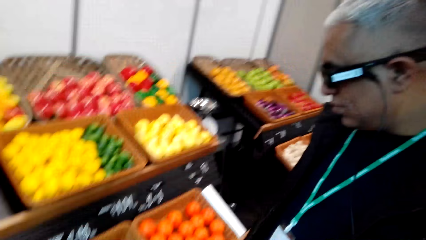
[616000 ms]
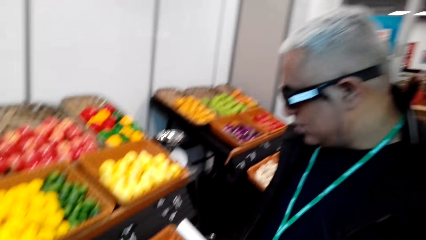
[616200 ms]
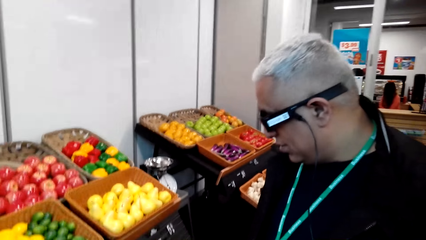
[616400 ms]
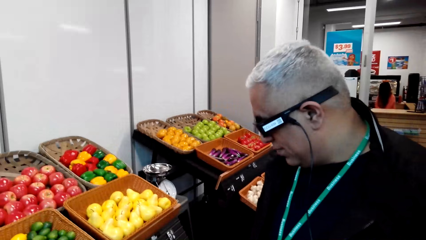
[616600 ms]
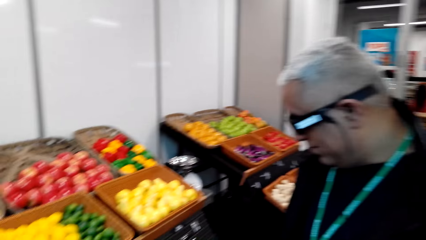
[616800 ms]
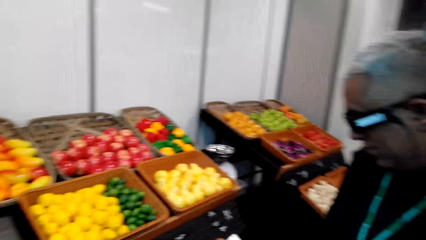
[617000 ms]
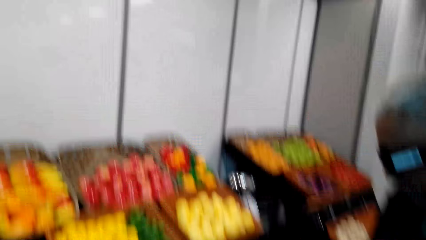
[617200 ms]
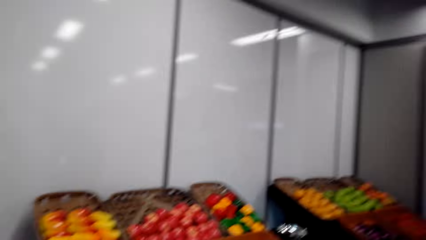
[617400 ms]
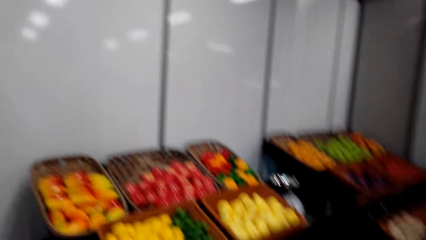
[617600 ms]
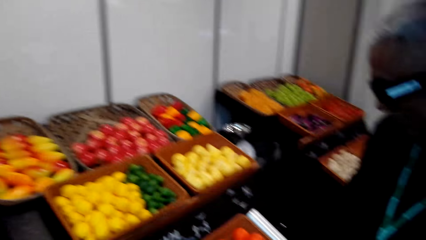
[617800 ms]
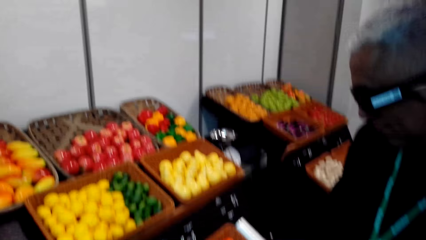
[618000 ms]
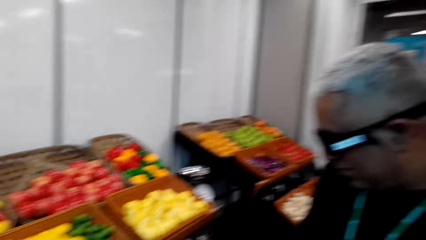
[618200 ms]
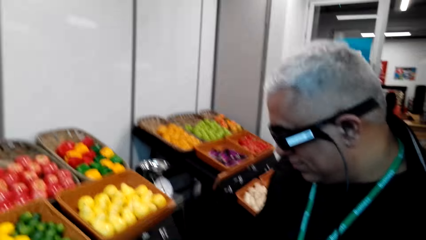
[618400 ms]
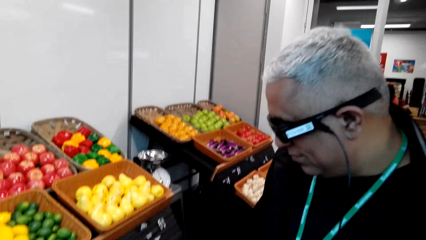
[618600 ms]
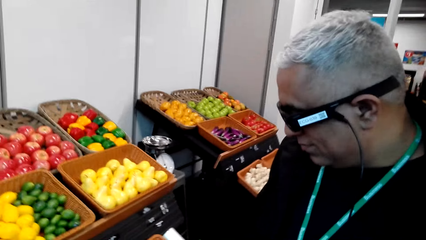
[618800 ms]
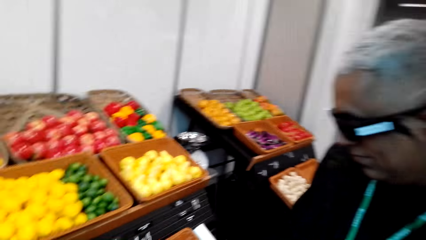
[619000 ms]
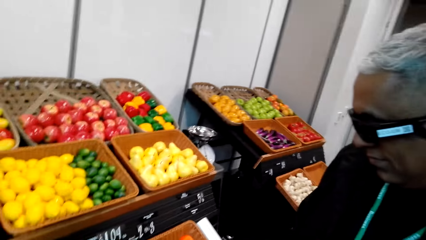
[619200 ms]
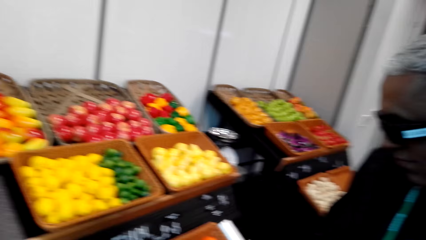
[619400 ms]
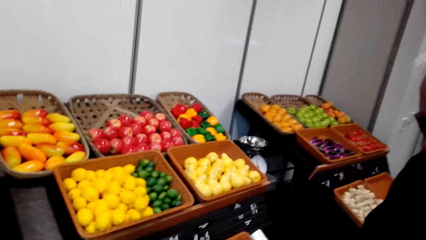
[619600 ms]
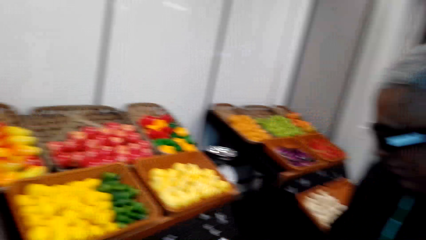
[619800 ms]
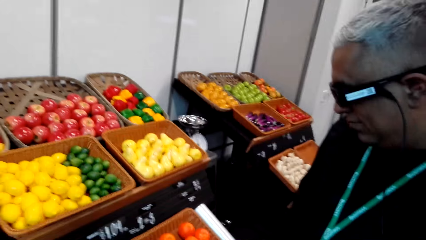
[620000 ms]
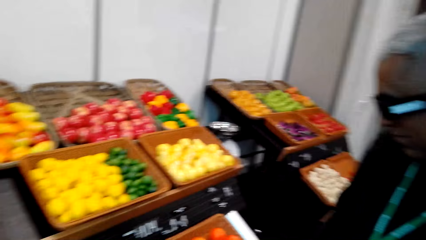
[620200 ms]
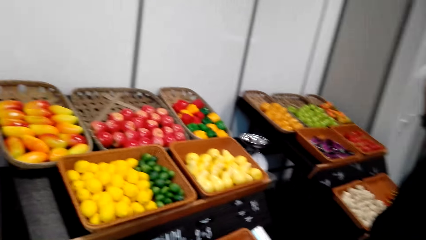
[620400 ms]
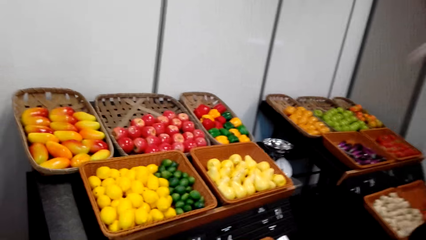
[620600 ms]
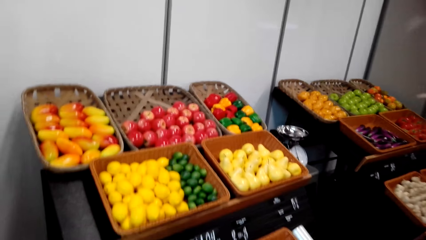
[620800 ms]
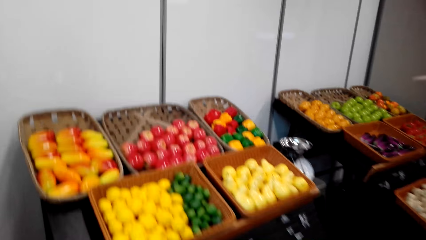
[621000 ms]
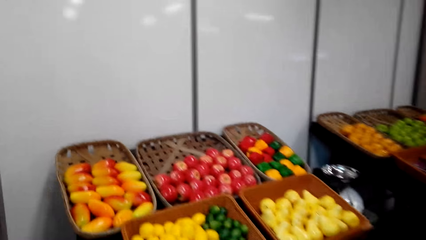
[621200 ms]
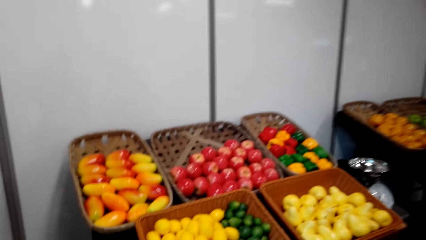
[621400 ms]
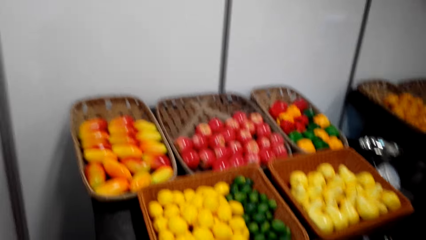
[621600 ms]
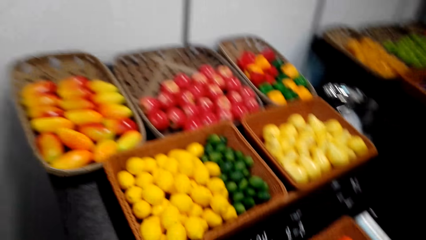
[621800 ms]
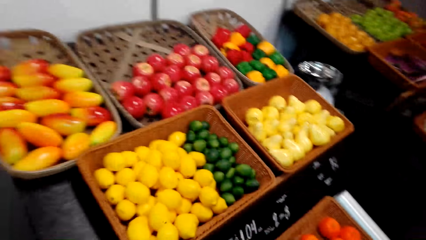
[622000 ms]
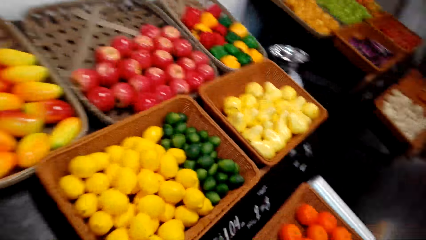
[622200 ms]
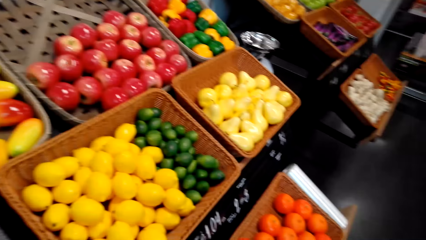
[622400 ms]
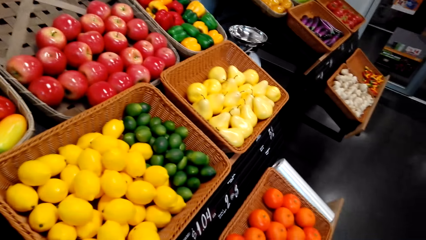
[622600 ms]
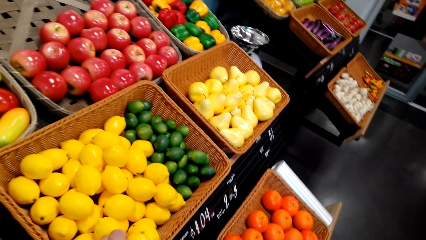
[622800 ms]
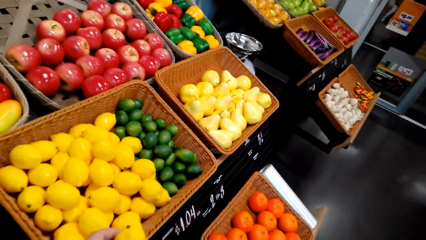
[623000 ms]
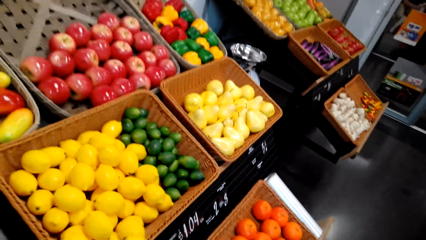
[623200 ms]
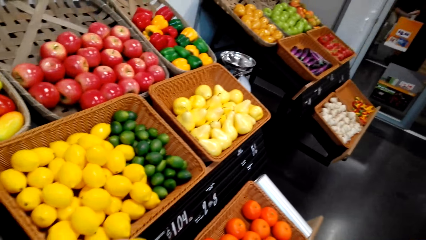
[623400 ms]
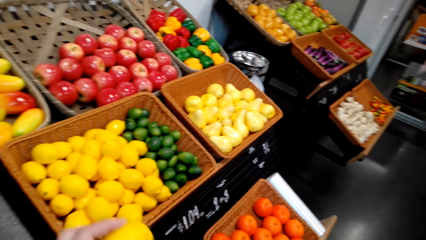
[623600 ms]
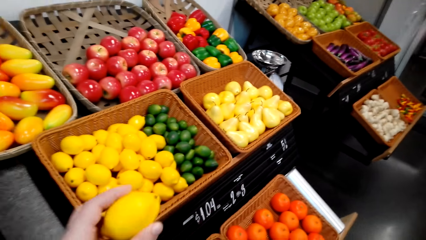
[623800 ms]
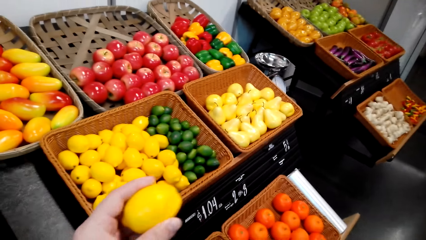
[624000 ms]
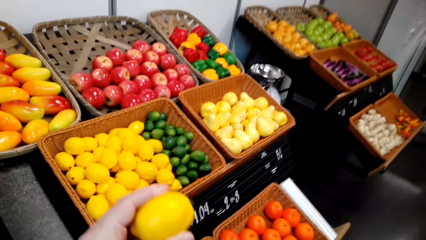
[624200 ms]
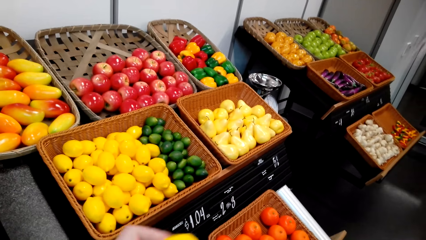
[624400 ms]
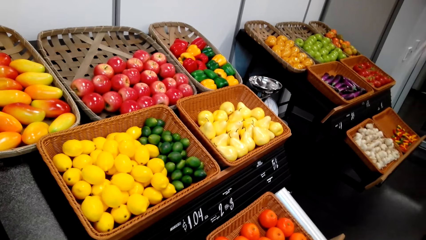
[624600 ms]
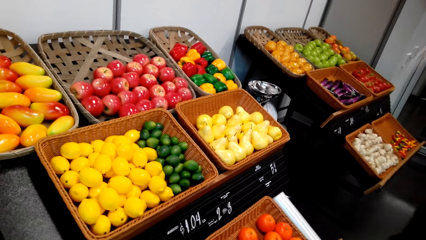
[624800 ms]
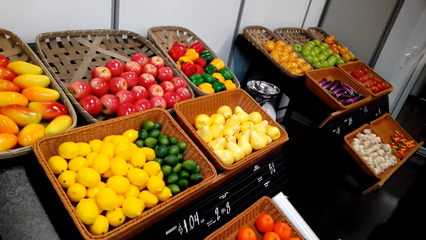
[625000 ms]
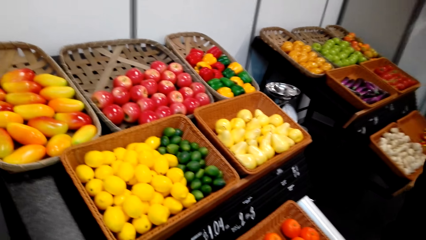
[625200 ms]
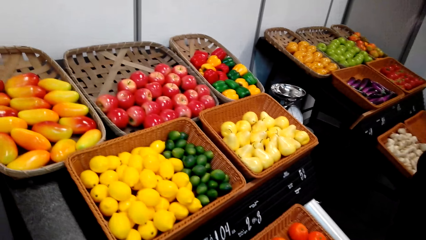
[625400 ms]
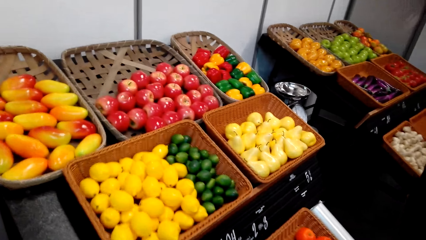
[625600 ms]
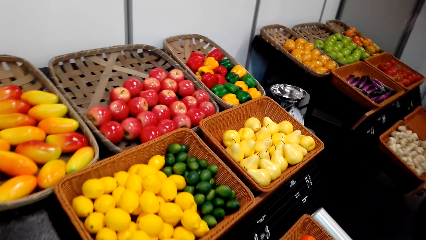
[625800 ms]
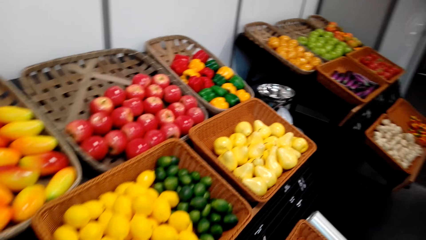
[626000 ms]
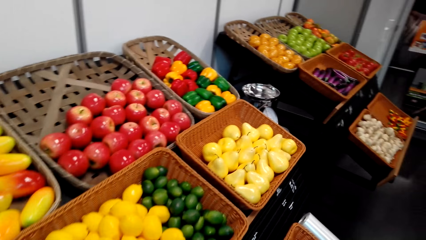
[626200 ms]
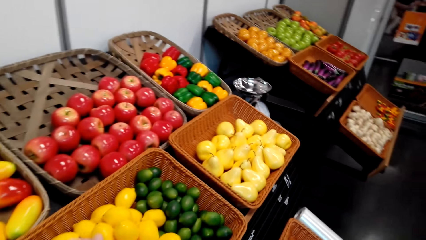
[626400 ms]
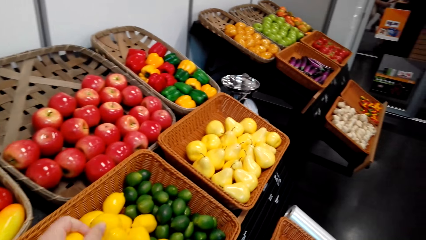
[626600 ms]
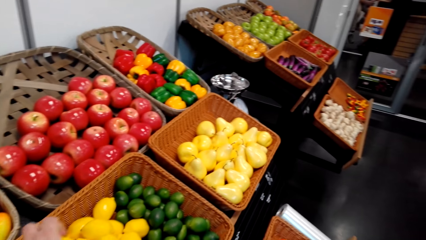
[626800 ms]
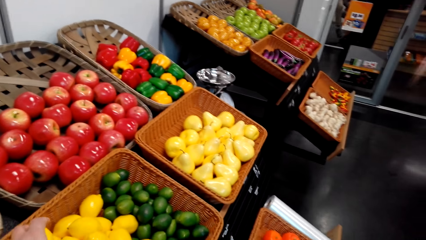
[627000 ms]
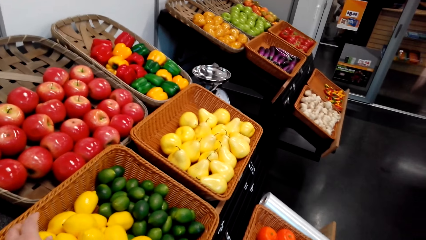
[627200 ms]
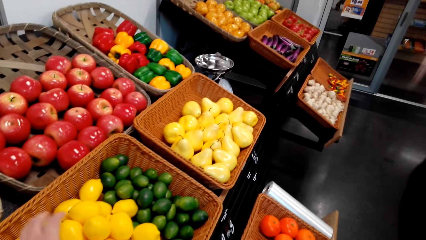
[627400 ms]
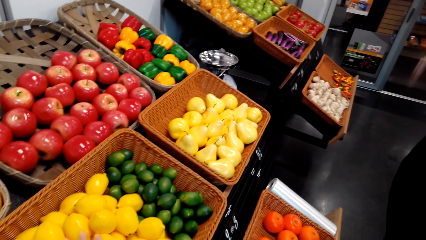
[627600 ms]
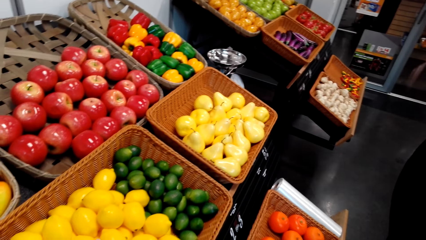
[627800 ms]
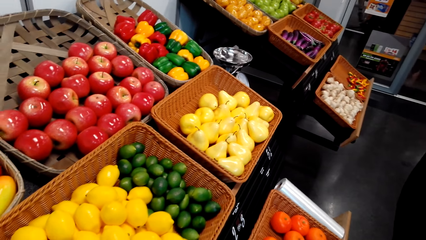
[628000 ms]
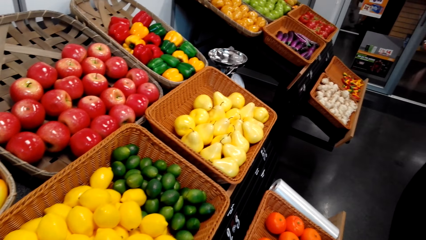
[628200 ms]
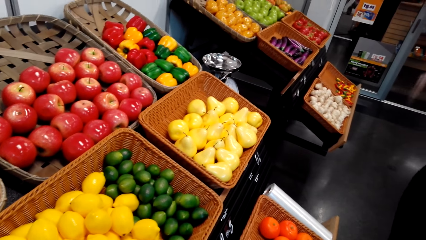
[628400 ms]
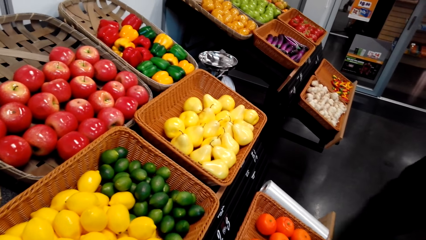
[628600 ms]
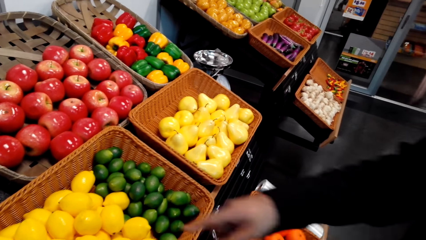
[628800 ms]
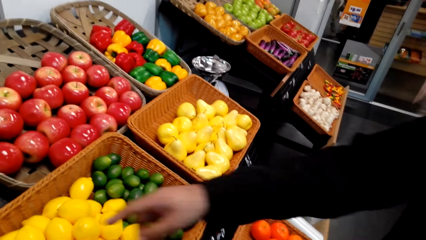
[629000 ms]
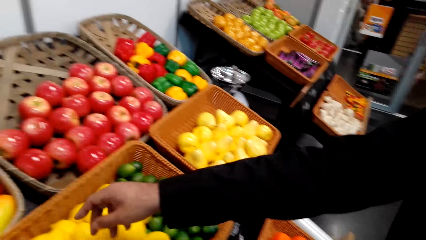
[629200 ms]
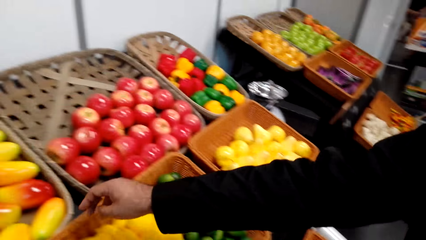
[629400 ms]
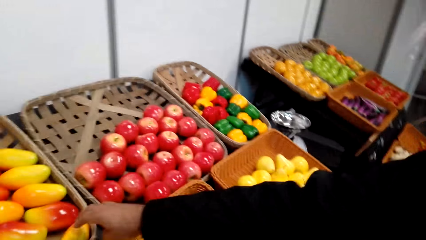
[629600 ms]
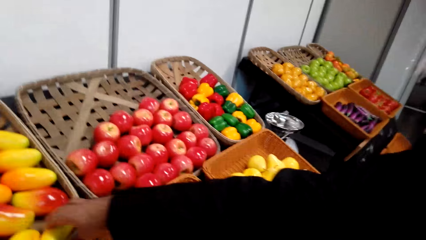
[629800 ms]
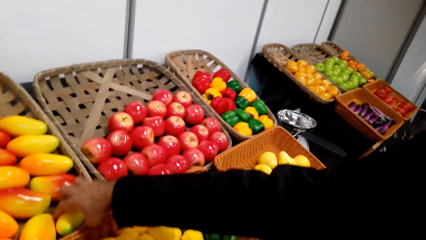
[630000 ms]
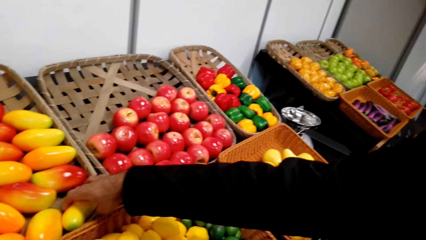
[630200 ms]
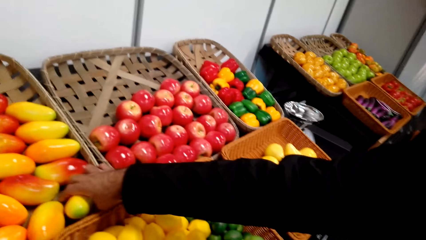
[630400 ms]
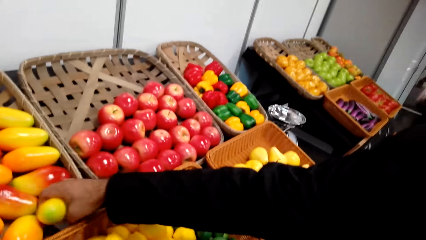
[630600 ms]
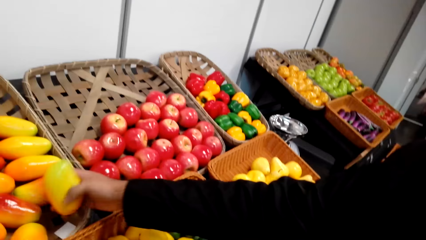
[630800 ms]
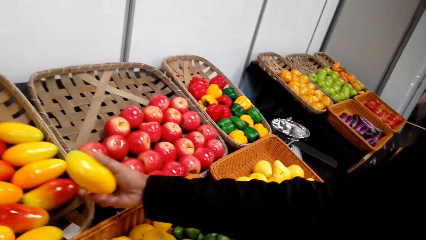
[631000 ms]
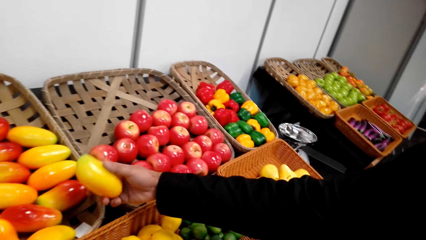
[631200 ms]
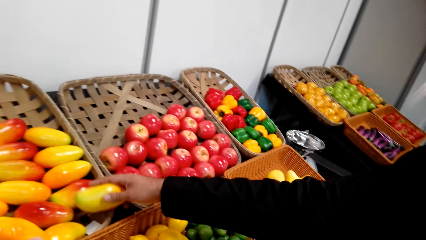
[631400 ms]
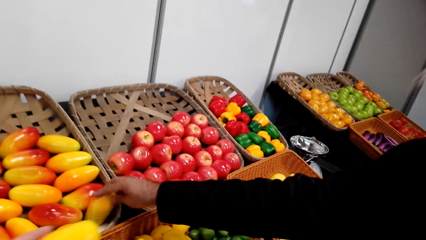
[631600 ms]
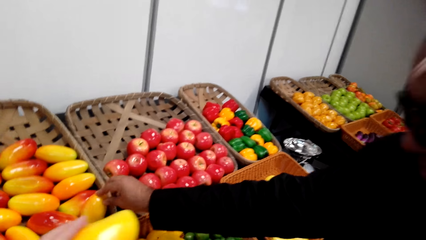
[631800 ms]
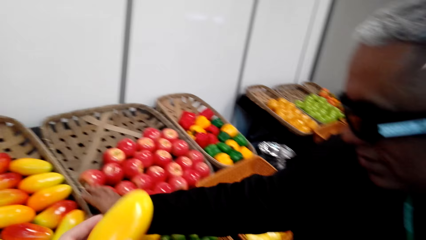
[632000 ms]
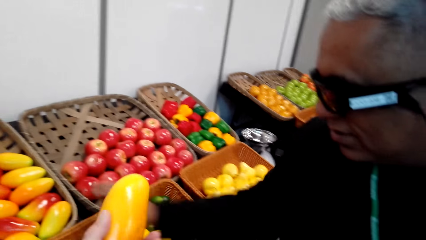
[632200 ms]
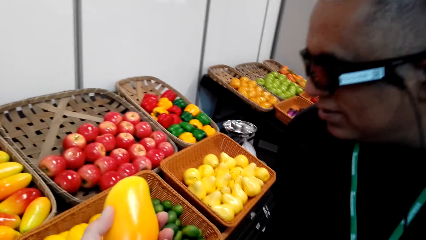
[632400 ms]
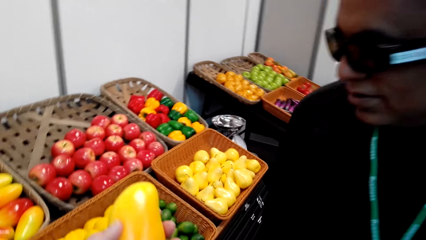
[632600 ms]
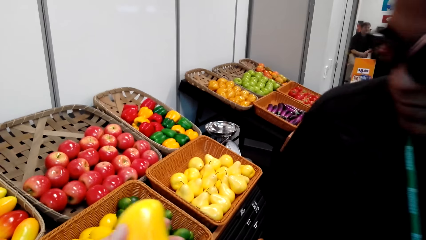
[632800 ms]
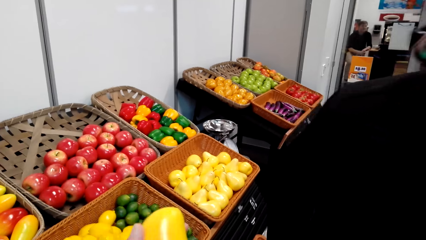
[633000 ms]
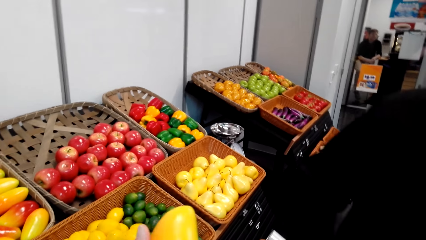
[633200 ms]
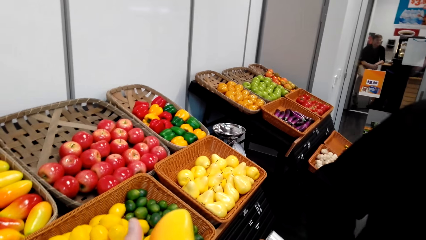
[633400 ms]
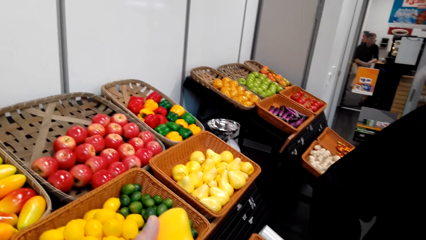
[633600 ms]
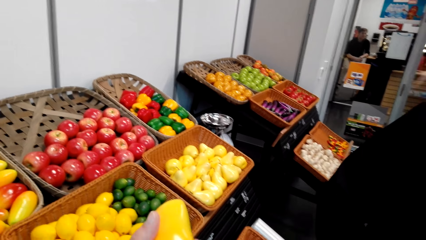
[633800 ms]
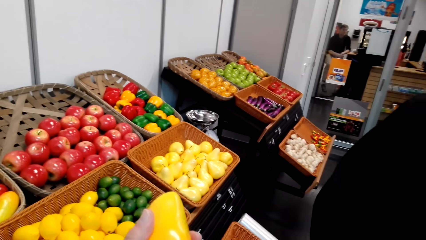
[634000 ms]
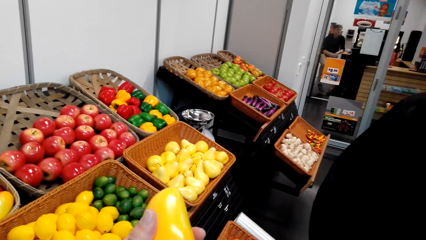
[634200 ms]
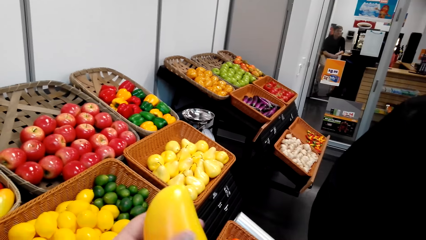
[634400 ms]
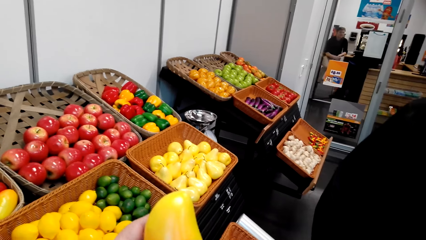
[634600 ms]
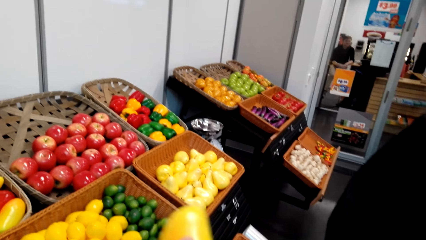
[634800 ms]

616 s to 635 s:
A man talks to the camera wearer. The camera wearer walks around in the store. They pick the lemon from the tray. They hold the lemon in the store. They talk to the man. They put the lemon in the tray. The man picks a mango with the right hand. The camera wearer talks to the man. The man touches the mango and places the mango on the fruit stand. The camera wearer holds the mango with the left hand. They talk to the man and check the mango.
